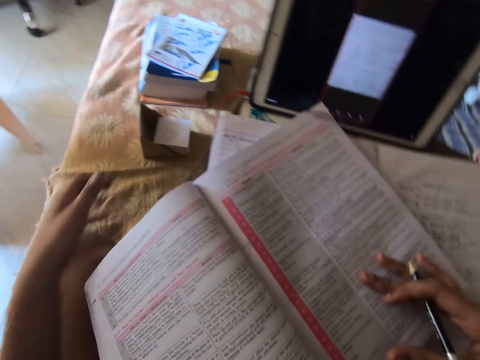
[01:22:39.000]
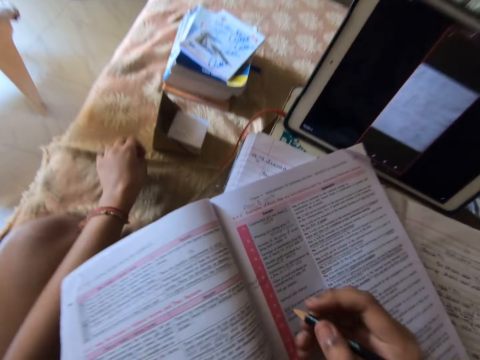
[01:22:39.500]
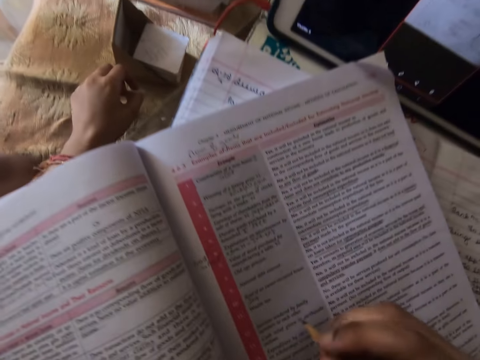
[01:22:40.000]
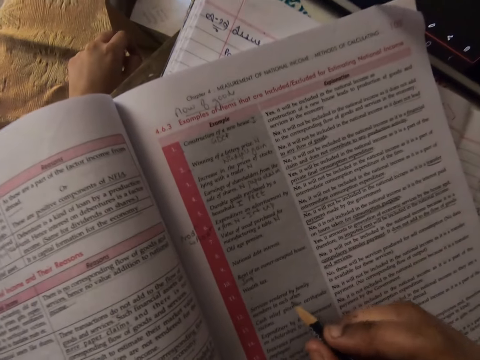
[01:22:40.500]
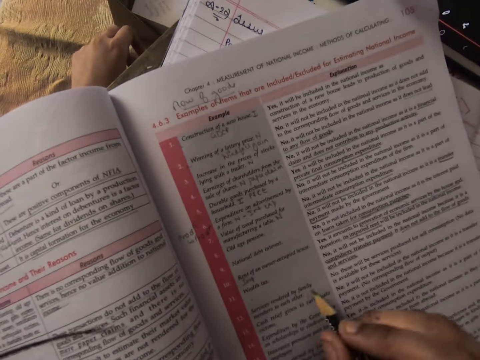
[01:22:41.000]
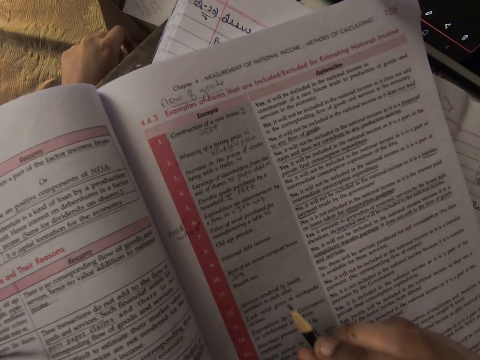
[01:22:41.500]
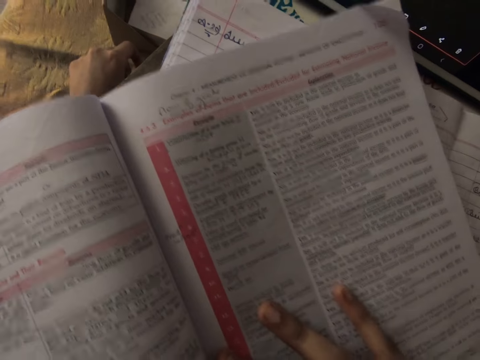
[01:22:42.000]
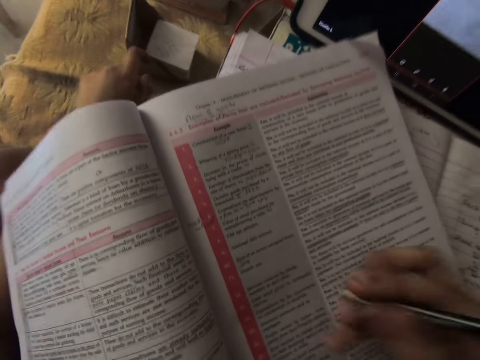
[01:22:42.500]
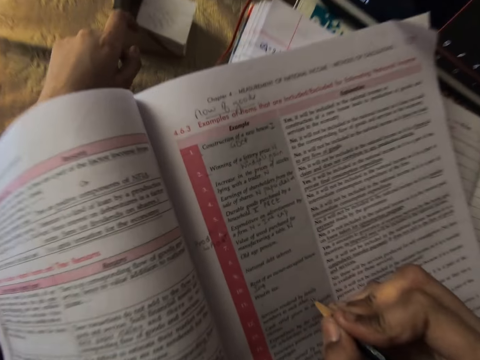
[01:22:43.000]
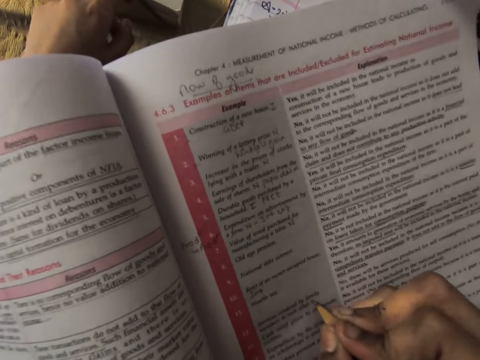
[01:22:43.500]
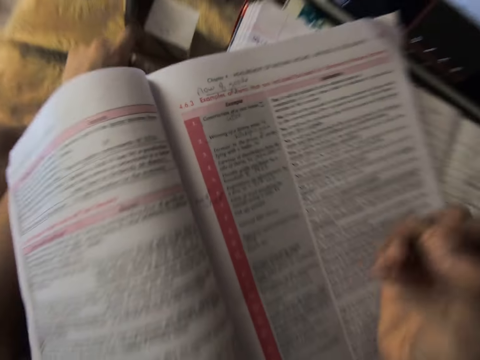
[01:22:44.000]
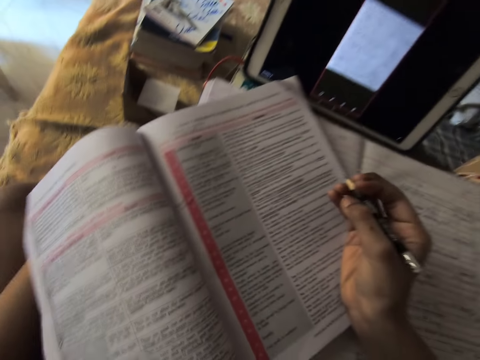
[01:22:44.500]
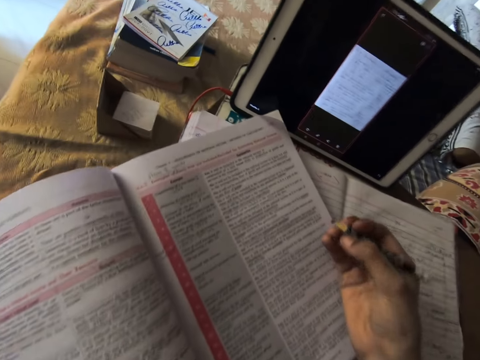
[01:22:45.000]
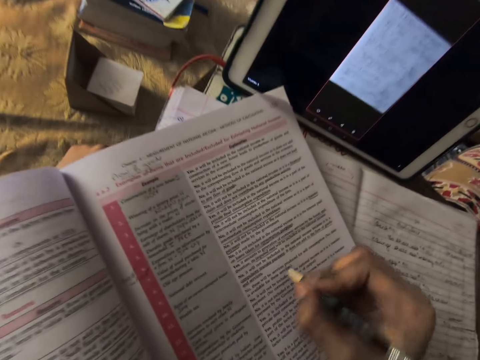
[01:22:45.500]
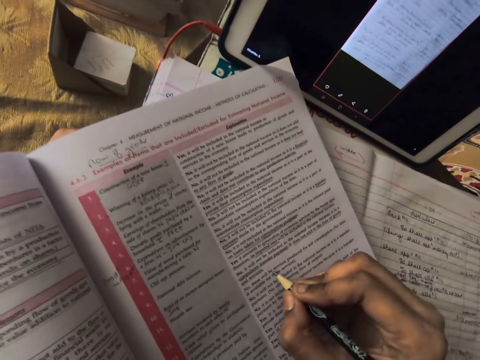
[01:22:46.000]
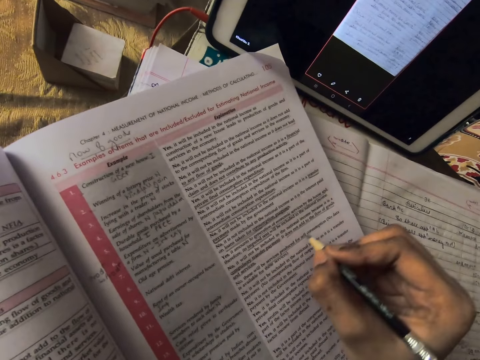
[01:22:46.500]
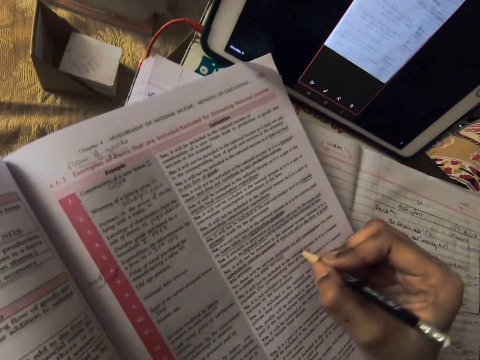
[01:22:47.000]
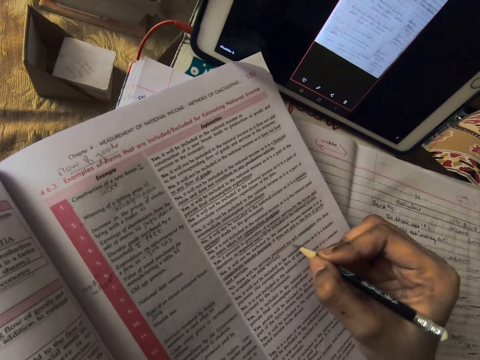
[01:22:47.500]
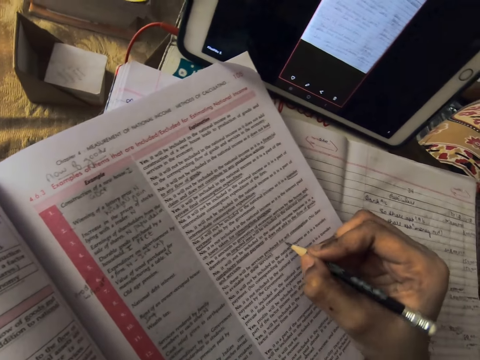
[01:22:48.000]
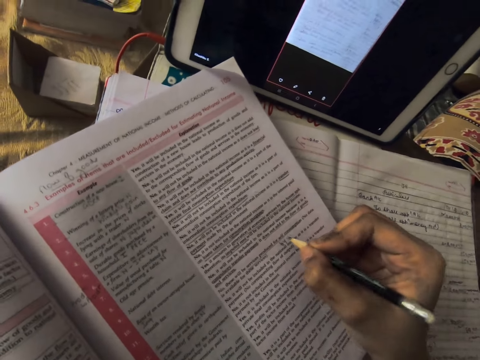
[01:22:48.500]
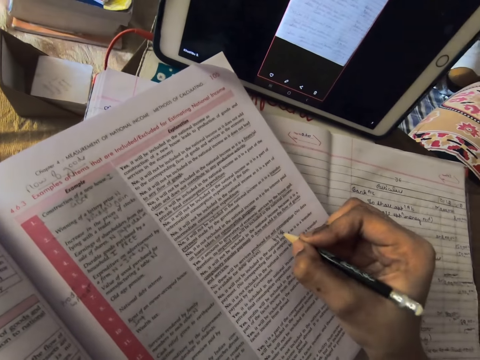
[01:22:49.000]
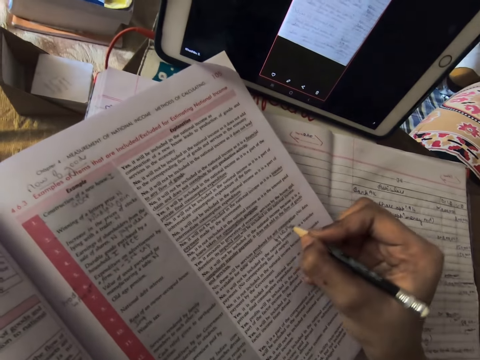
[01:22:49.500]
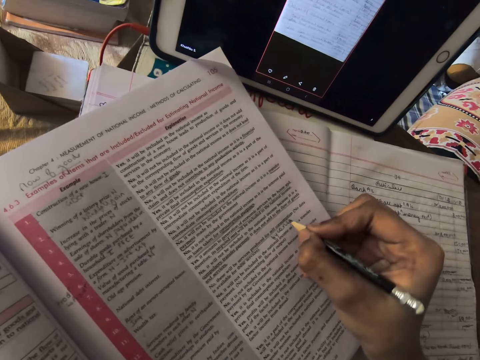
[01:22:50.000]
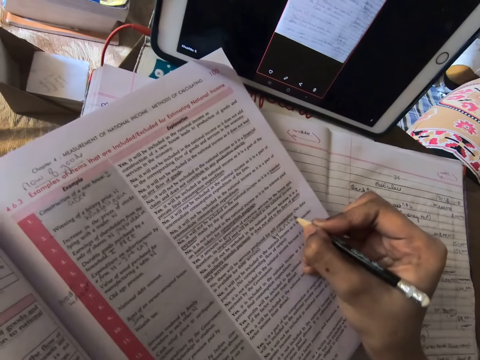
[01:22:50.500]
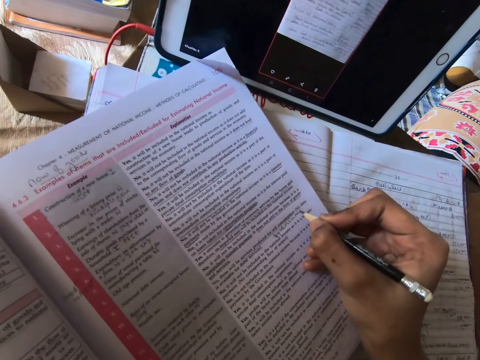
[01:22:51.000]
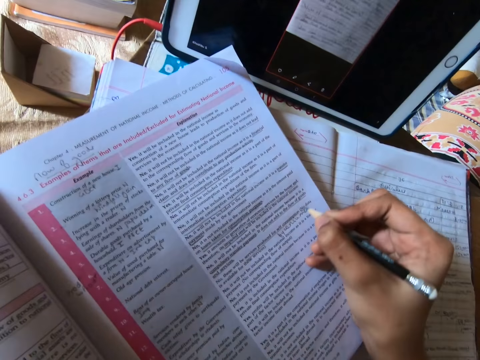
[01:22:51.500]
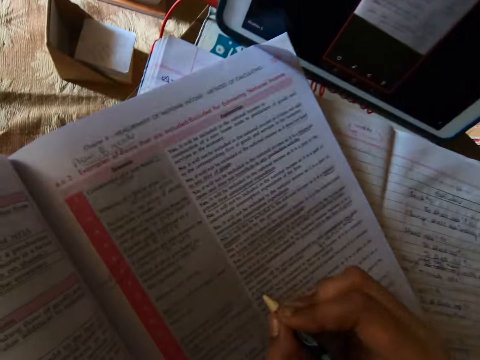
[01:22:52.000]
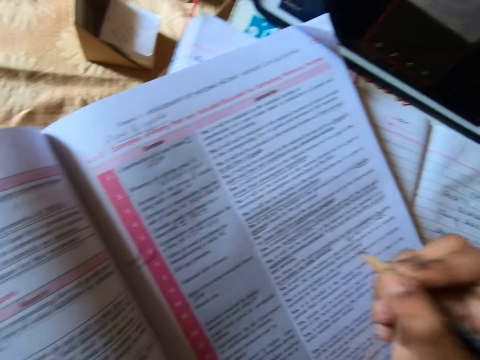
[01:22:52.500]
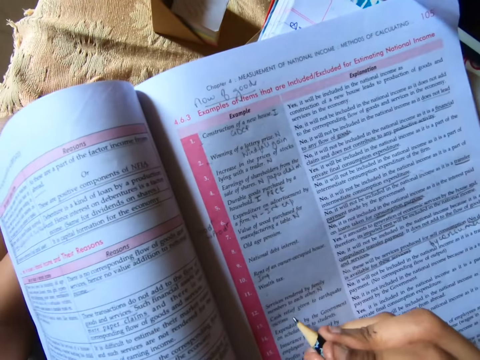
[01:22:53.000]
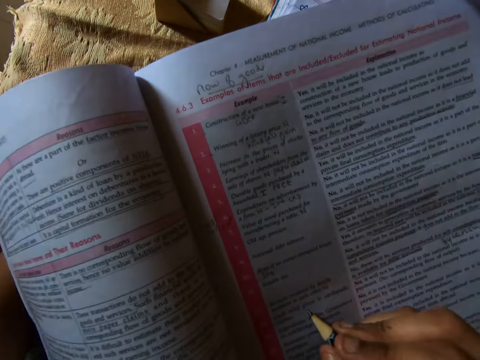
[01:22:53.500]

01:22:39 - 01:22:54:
The camera wearer studies a textbook with the pencil in her right hand. She adjusts the textbook with her right hand. She writes on the textbook with the pencil in her right hand. She adjusts the pencil in her right hand. She writes on the textbook with the pencil in her right hand.

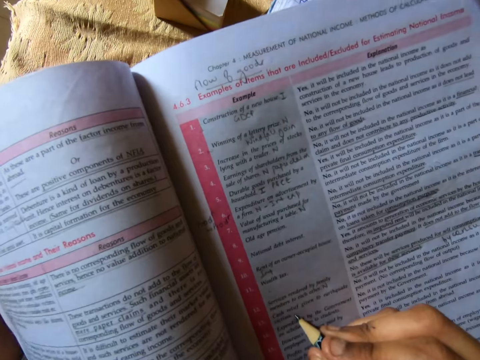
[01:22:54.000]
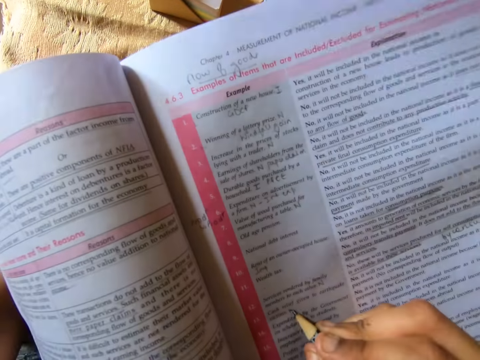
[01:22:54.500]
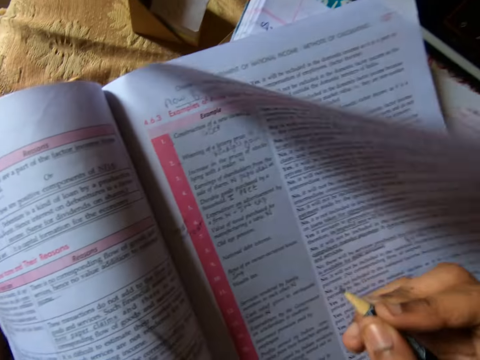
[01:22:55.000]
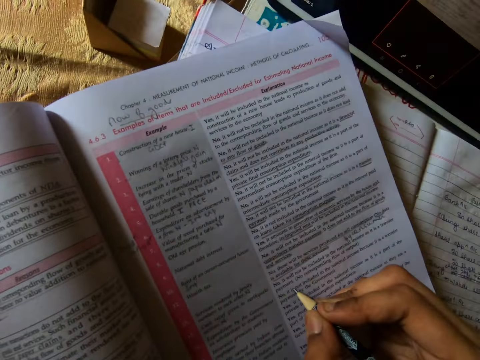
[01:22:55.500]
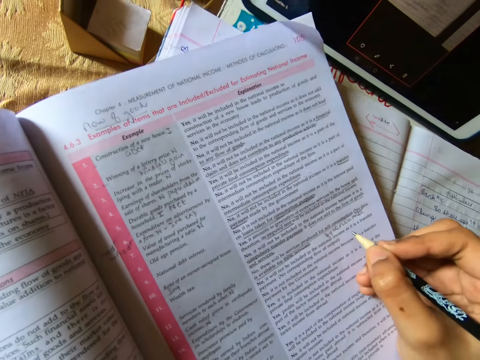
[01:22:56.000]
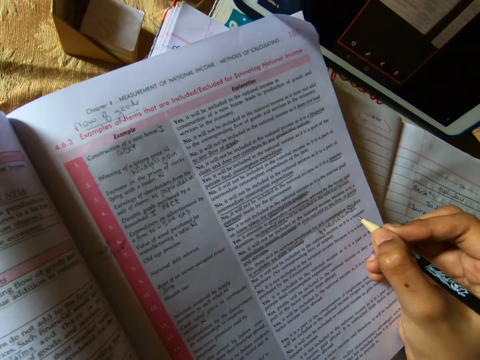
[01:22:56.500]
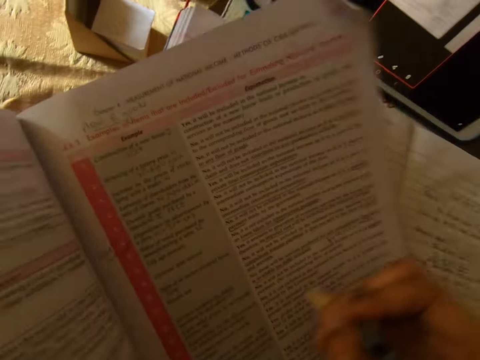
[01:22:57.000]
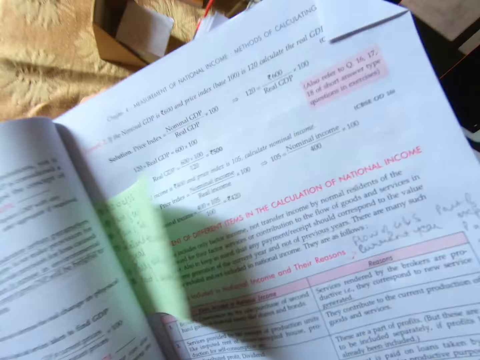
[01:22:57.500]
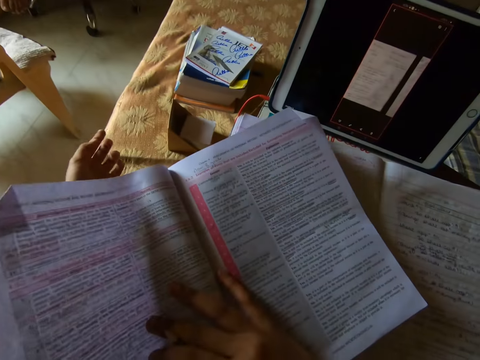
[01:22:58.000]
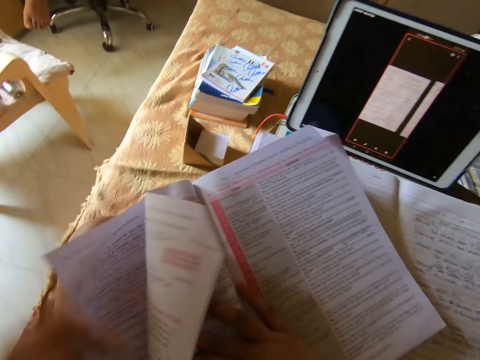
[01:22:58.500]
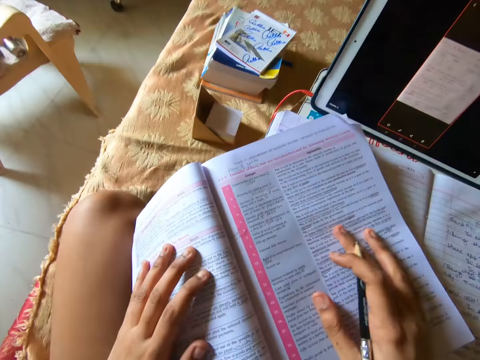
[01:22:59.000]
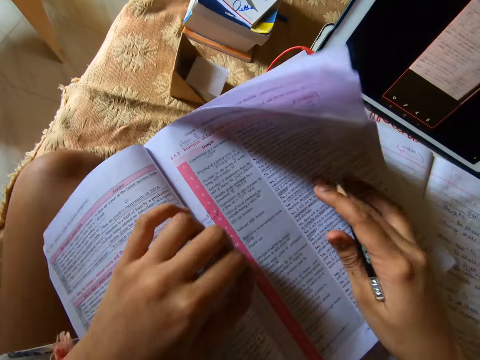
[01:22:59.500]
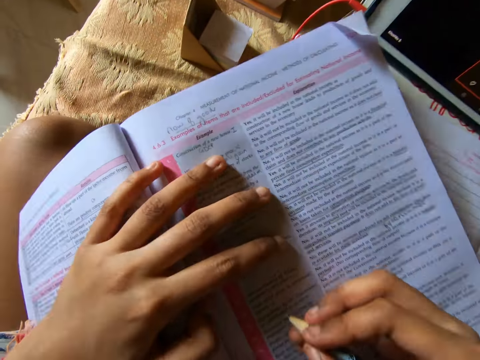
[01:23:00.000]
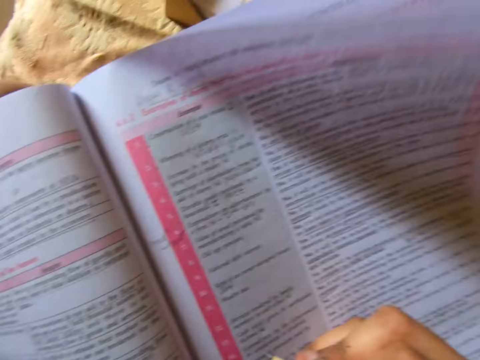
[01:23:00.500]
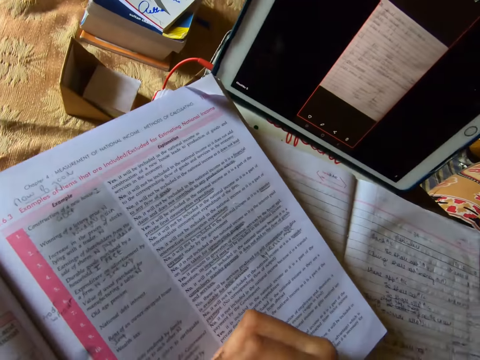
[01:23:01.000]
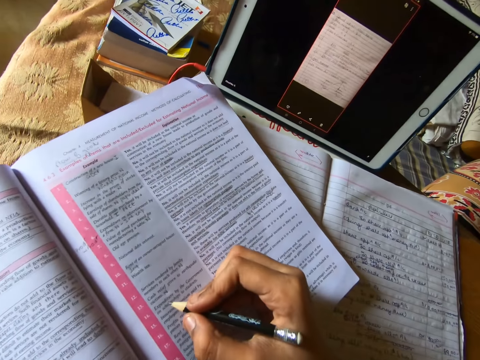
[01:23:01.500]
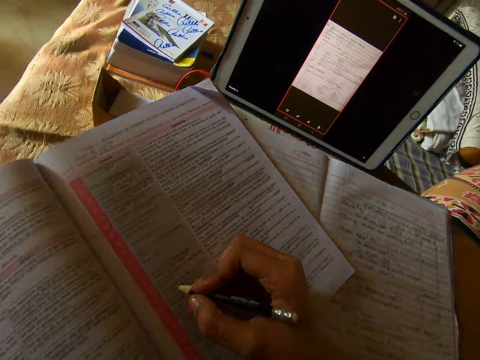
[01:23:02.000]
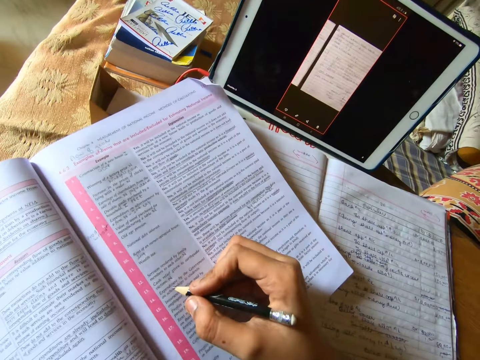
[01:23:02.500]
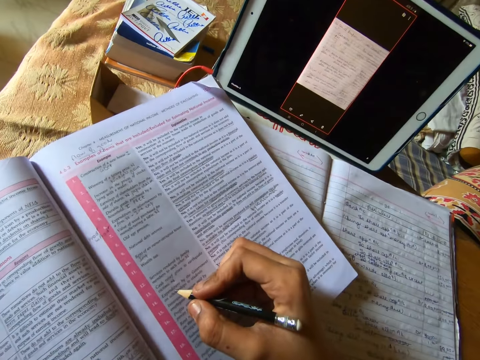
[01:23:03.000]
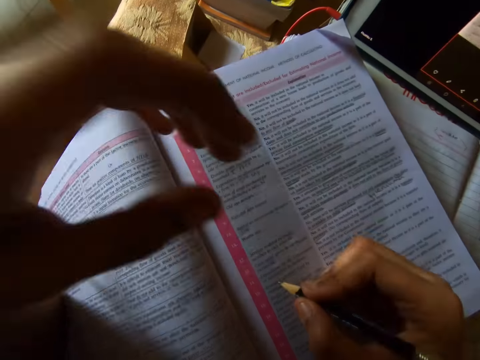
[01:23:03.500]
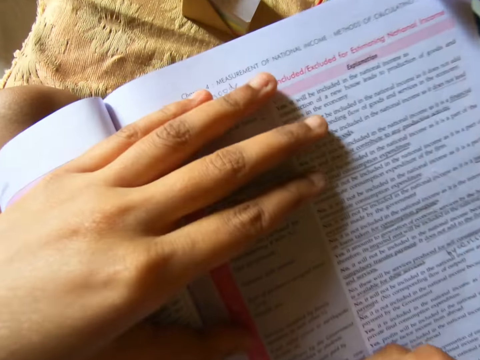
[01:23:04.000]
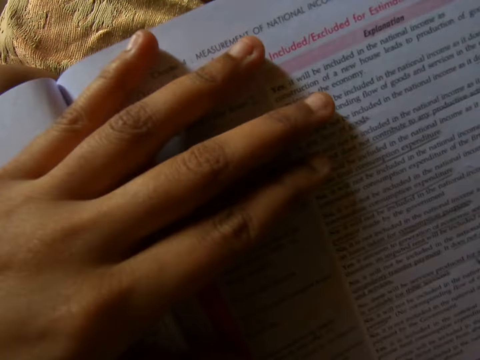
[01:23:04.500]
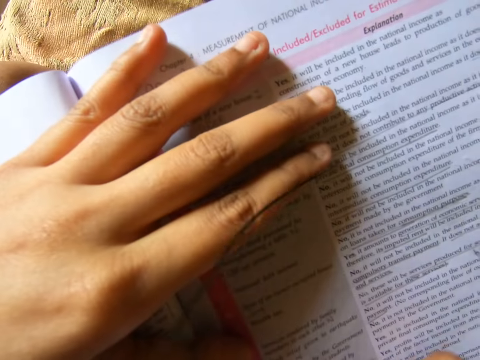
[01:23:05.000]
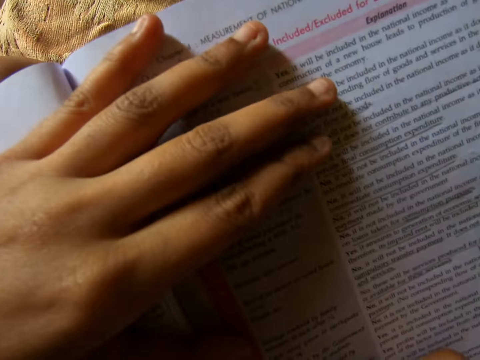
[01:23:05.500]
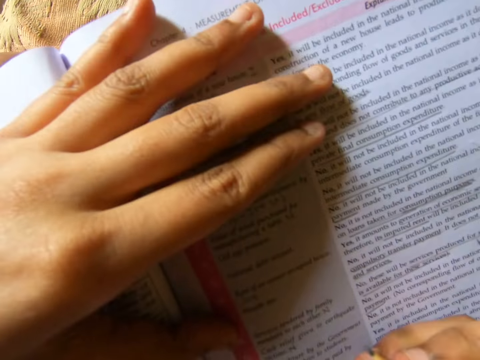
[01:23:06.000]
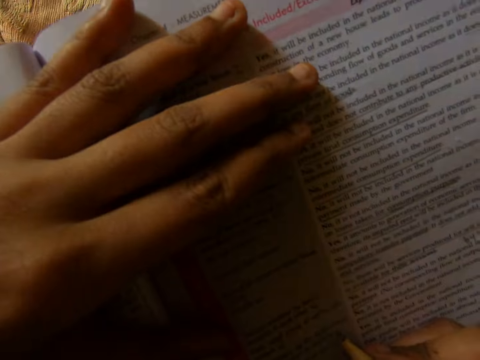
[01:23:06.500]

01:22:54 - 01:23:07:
The camera wearer turns the pages of the textbook with her right hand. She adjusts the textbook with her hands. She places her left hand on the textbook.
